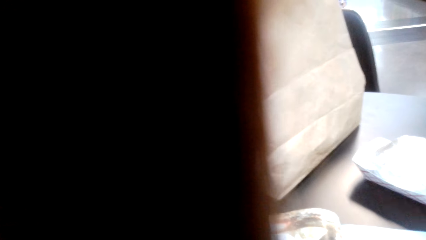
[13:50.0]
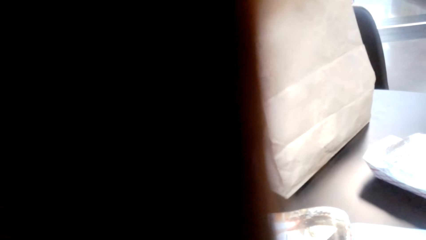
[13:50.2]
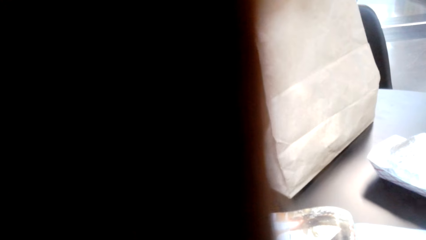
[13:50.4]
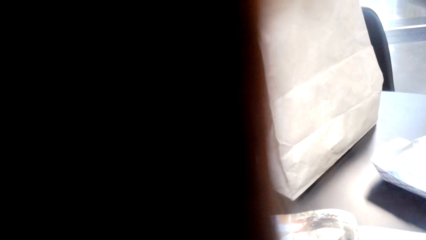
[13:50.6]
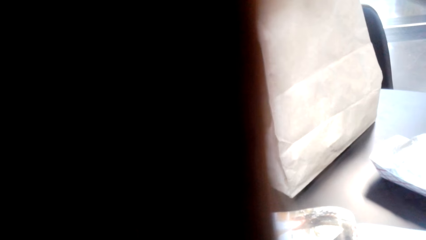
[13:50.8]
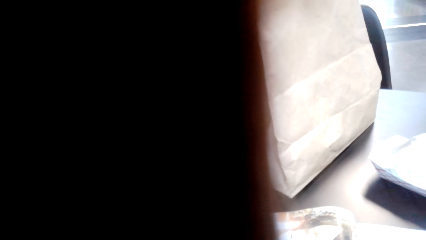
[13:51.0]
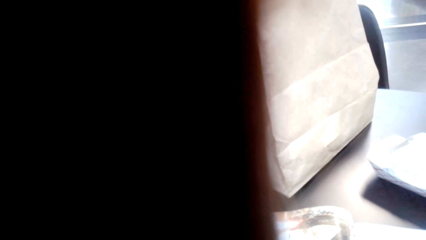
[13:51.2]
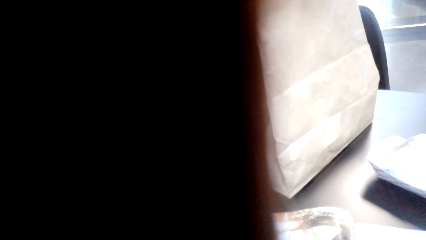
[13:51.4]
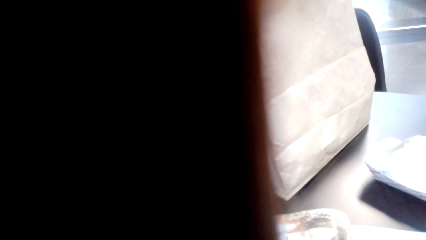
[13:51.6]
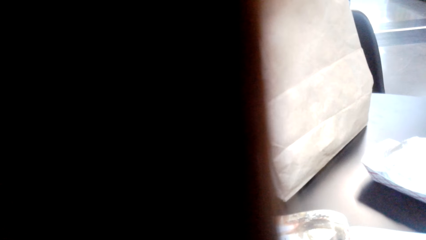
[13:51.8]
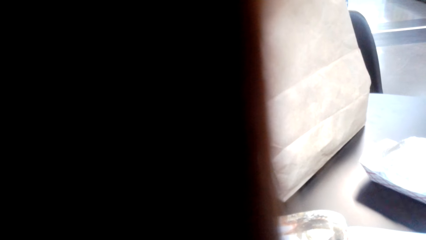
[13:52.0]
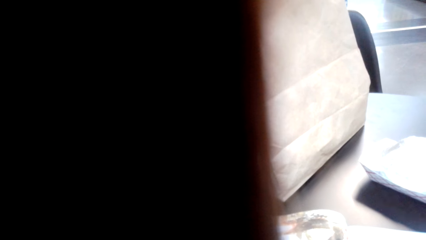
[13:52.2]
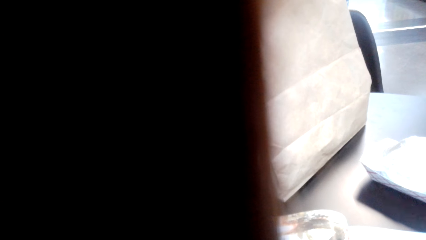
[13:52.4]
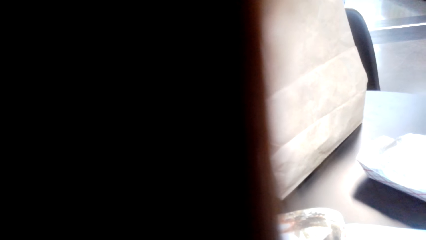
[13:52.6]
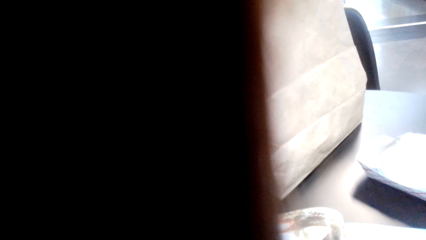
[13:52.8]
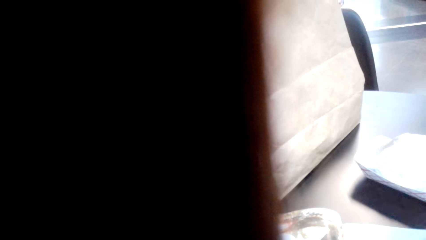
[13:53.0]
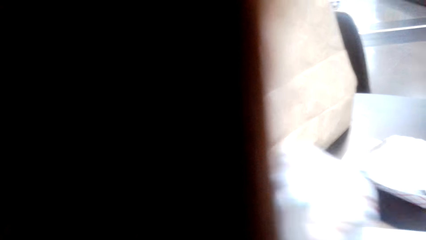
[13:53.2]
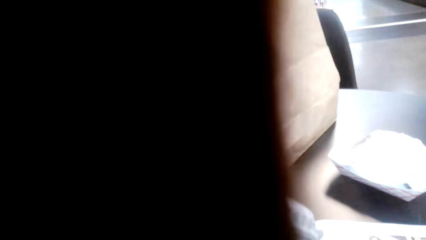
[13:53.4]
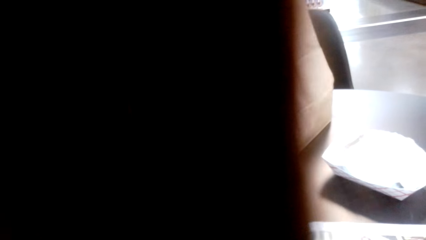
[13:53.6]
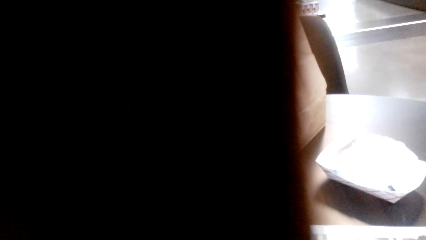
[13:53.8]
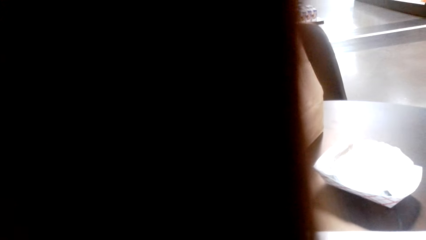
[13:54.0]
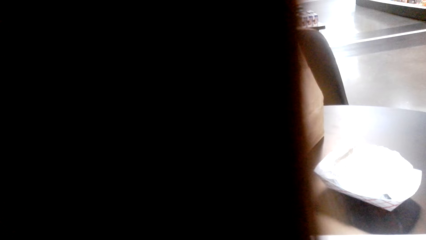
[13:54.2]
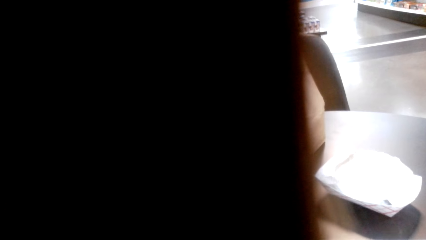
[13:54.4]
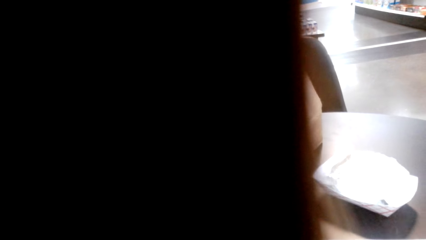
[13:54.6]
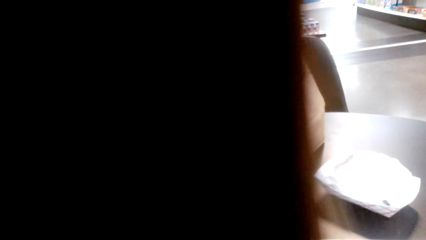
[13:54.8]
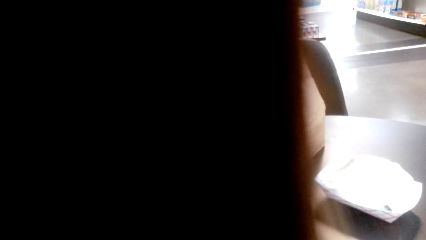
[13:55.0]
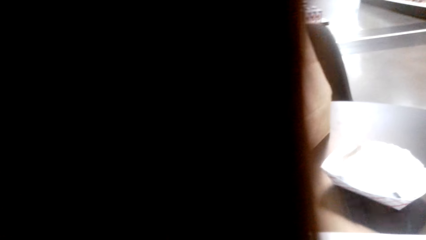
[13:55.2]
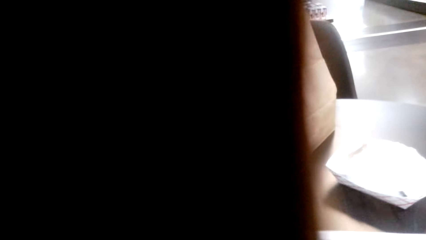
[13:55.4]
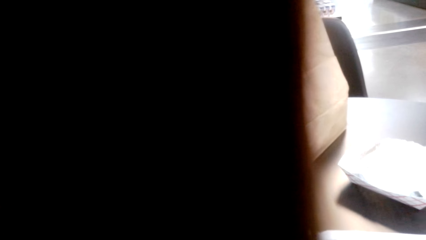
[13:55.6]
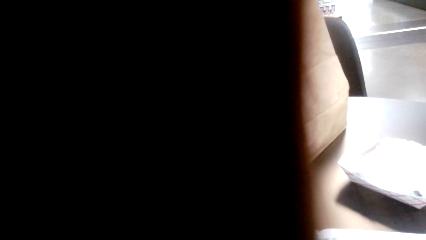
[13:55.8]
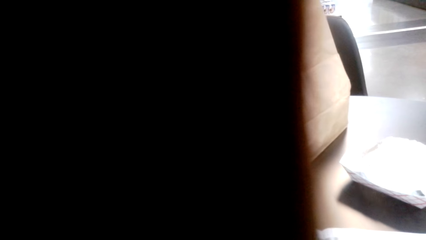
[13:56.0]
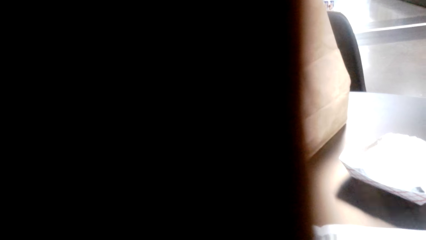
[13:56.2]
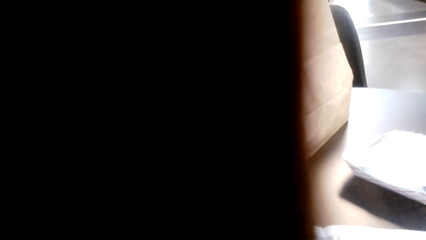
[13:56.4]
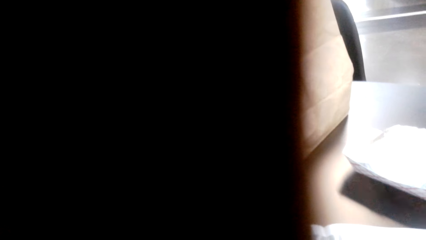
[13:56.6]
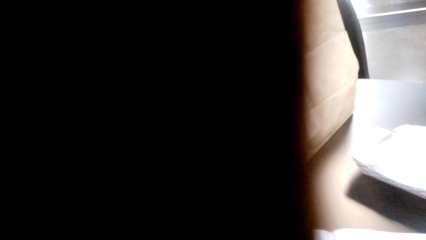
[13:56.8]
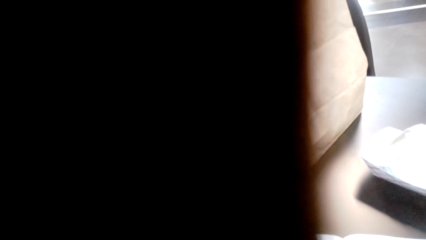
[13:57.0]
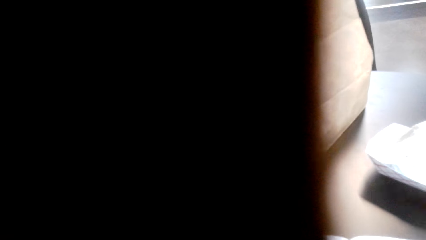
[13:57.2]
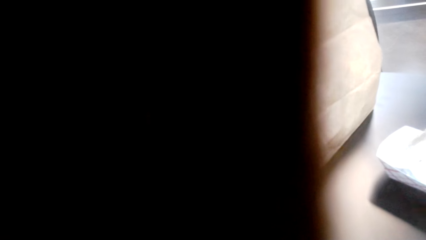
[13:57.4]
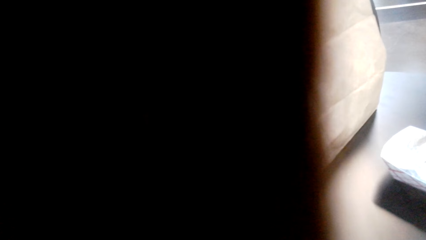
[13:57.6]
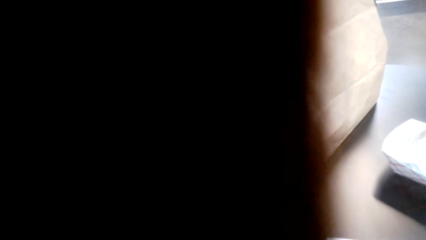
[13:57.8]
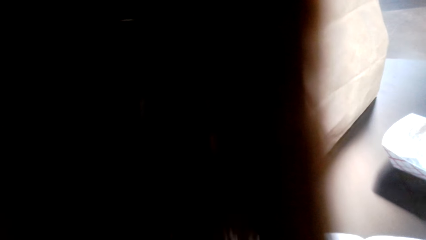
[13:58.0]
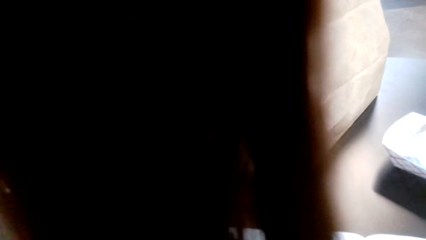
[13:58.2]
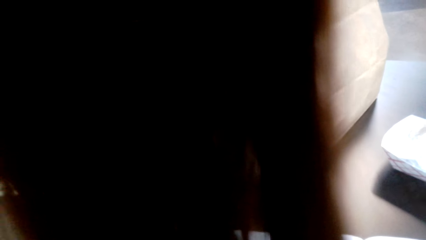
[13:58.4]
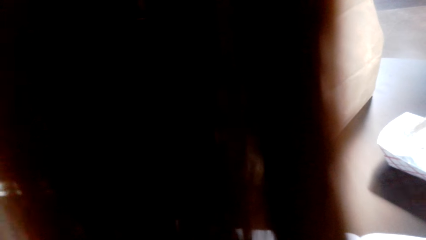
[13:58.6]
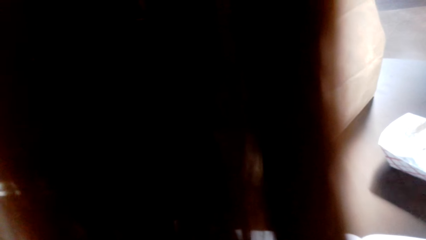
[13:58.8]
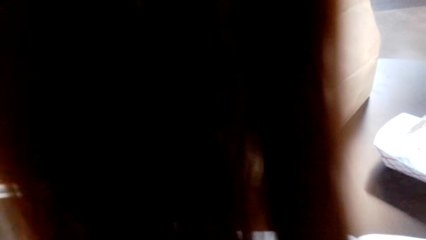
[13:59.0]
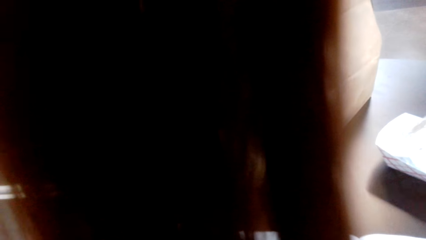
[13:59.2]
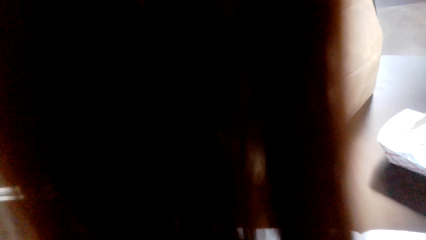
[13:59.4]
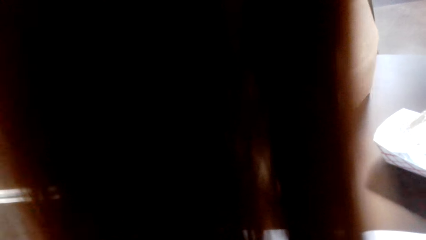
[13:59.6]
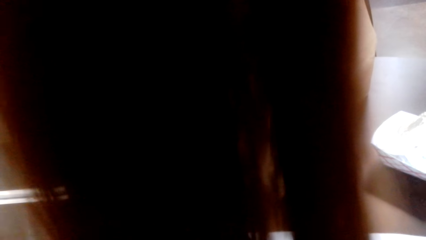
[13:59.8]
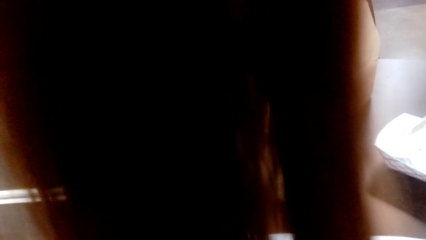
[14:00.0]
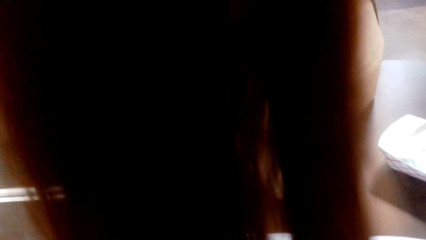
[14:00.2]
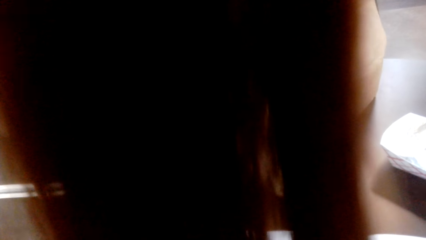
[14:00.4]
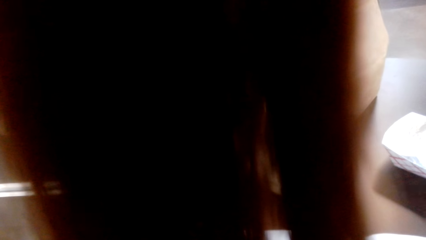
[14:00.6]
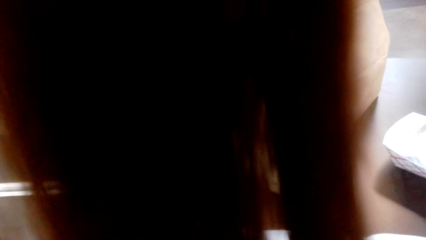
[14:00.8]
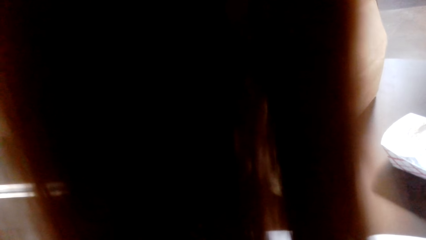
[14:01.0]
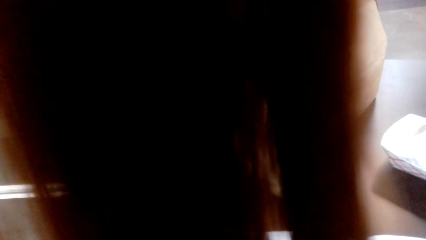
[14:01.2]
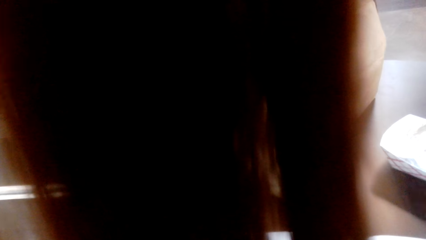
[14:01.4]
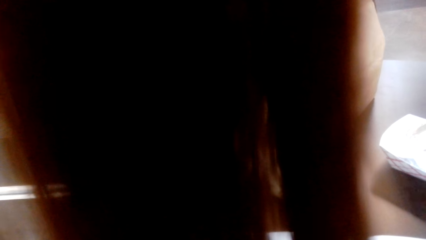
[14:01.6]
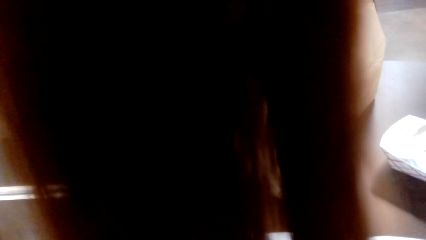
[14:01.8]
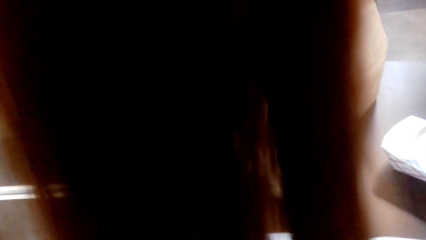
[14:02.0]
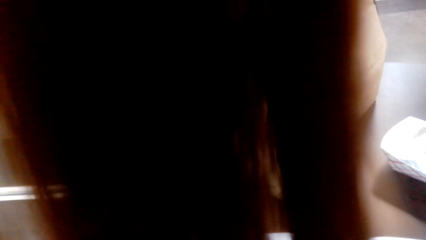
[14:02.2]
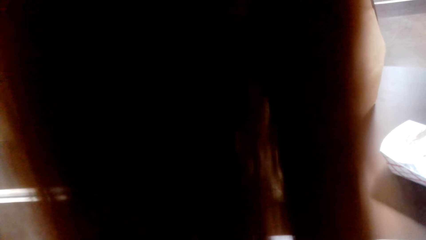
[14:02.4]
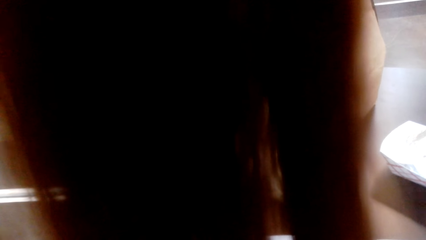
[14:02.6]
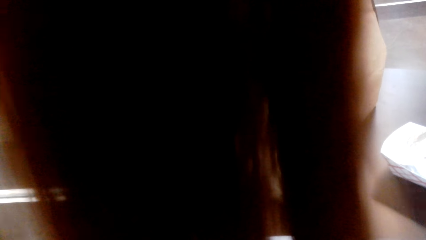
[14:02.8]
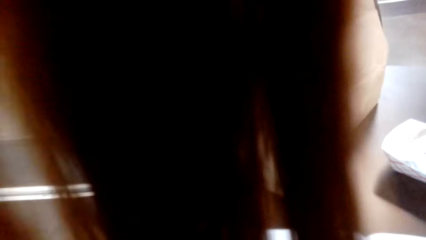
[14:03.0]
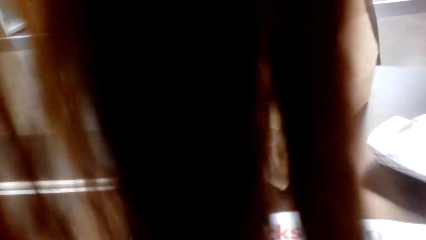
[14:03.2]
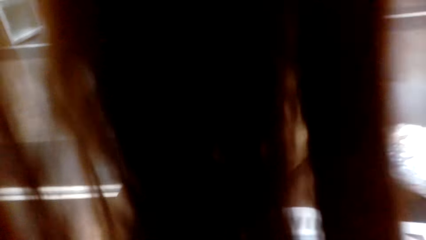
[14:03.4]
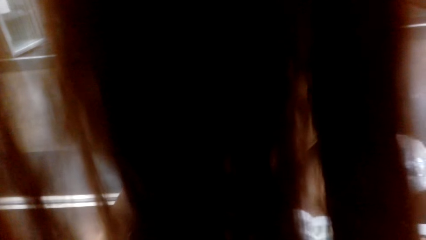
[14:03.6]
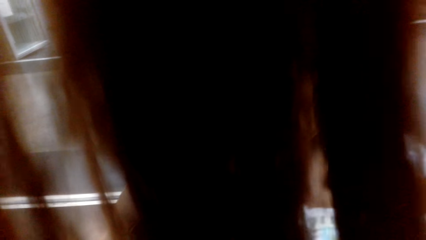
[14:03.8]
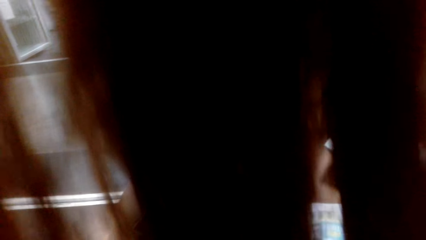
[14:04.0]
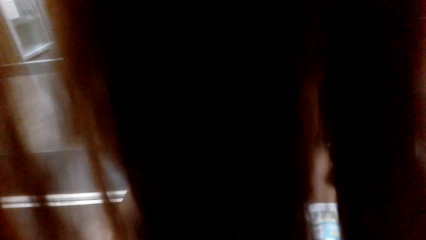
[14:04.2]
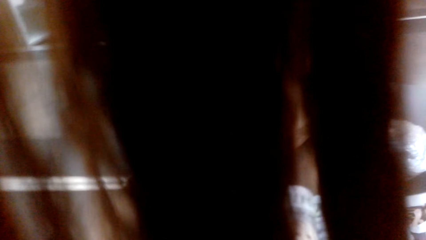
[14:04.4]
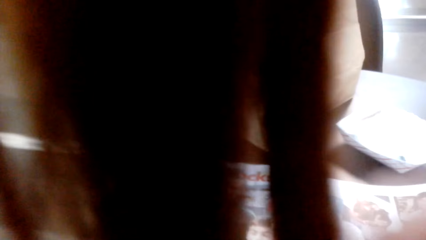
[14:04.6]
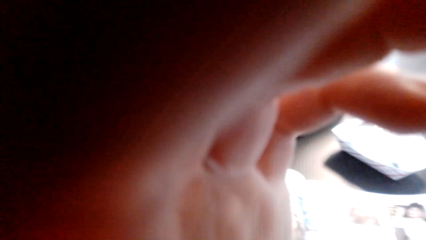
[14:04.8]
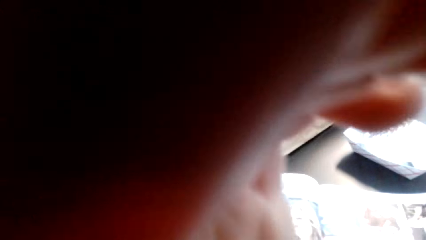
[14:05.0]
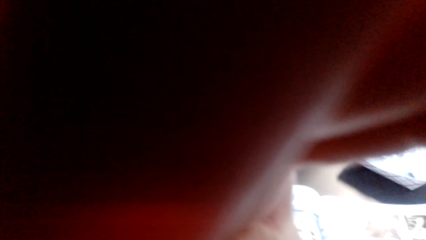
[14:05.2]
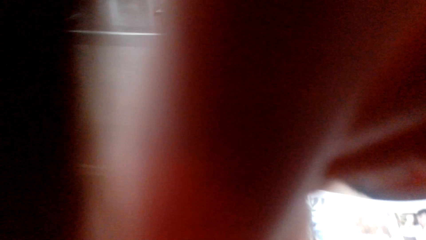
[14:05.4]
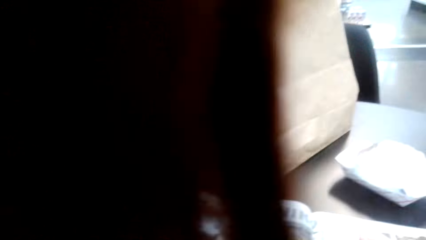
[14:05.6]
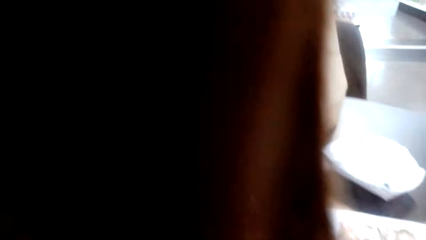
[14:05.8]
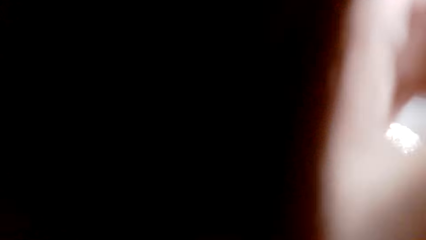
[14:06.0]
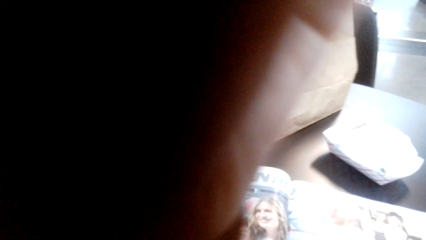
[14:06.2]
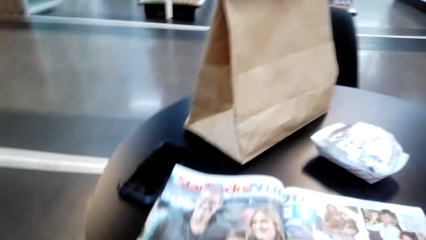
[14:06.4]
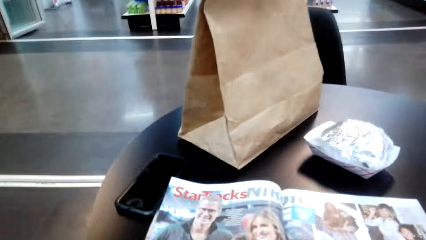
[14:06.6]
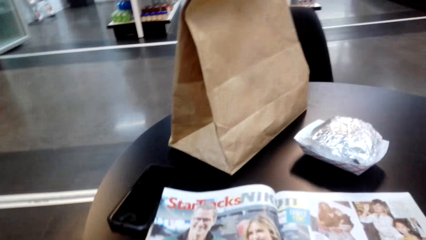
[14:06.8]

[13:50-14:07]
The camera wearer turns the page. They look around. They straighten the hair. They adjust the camera.
